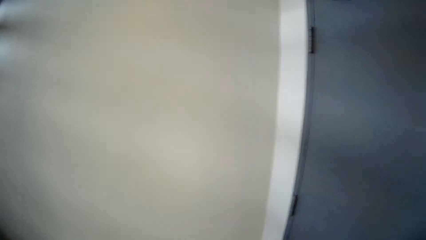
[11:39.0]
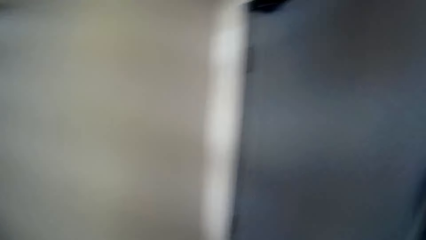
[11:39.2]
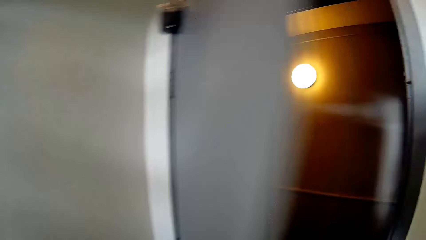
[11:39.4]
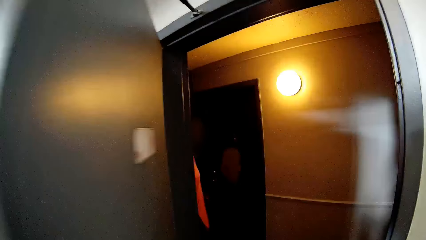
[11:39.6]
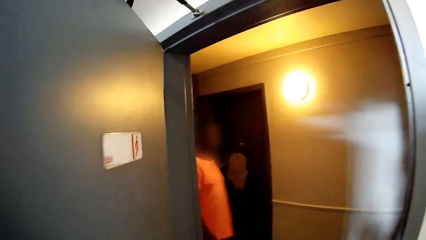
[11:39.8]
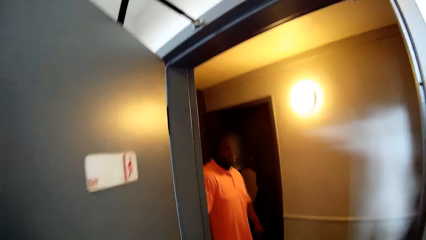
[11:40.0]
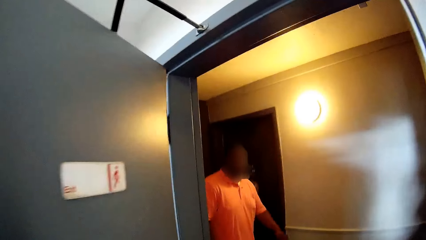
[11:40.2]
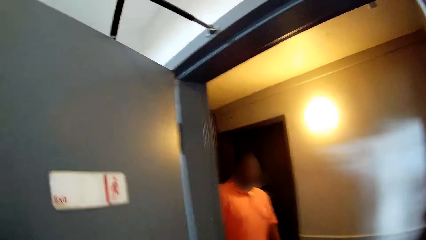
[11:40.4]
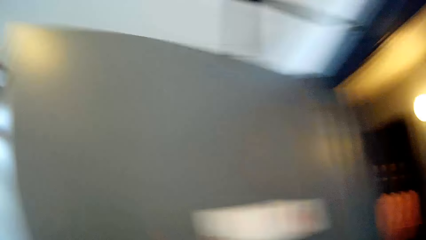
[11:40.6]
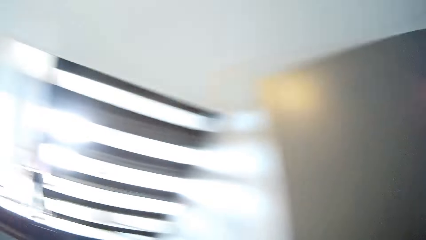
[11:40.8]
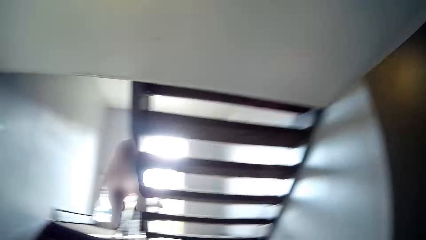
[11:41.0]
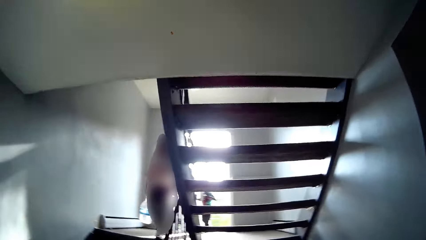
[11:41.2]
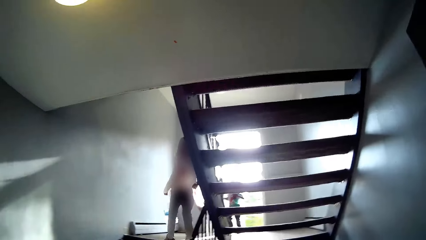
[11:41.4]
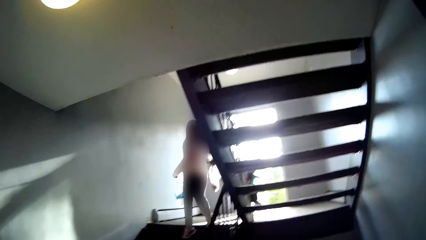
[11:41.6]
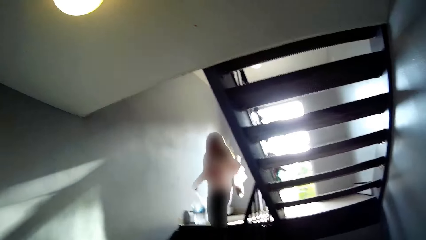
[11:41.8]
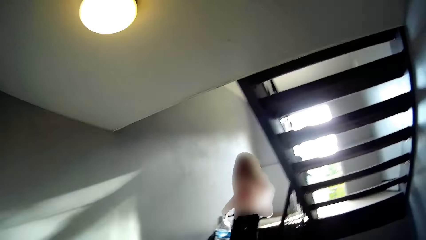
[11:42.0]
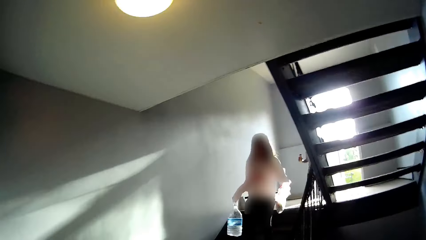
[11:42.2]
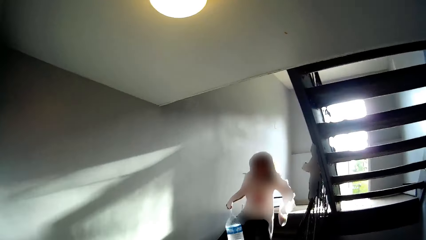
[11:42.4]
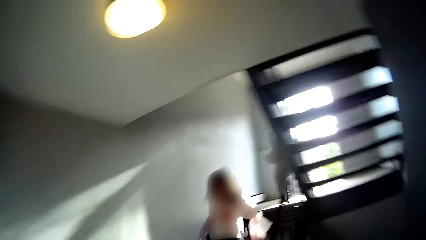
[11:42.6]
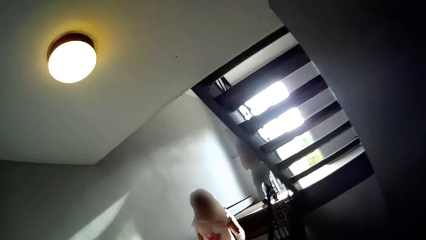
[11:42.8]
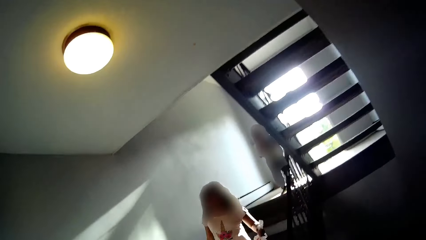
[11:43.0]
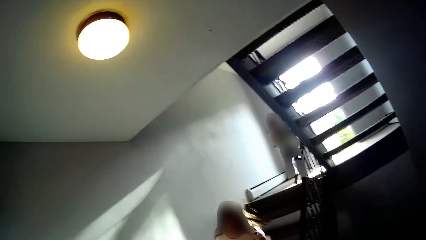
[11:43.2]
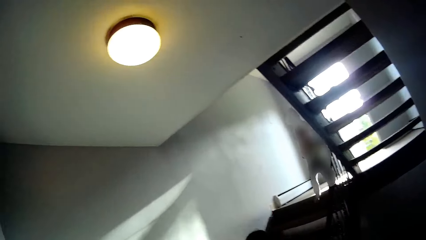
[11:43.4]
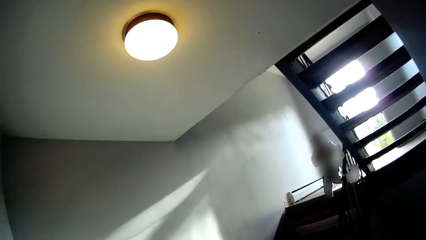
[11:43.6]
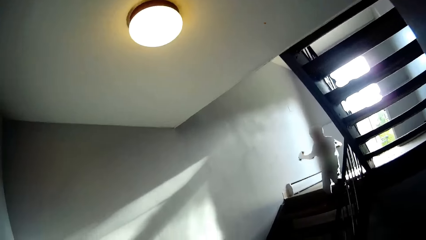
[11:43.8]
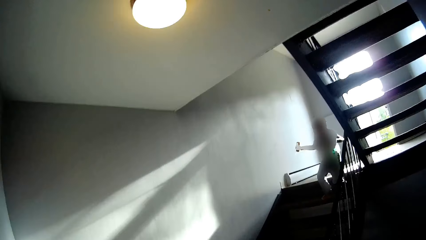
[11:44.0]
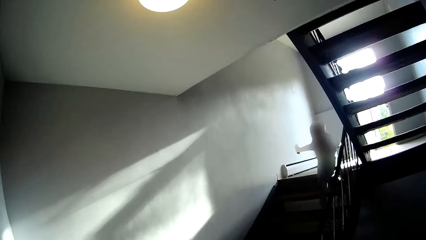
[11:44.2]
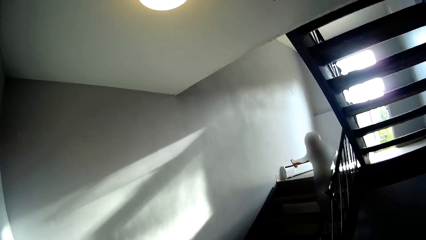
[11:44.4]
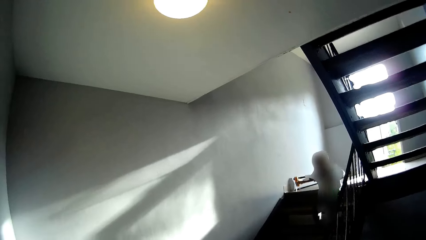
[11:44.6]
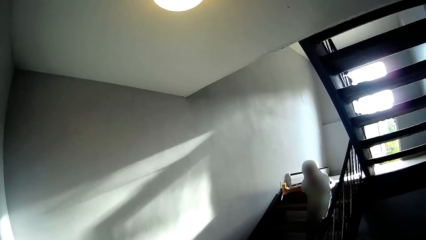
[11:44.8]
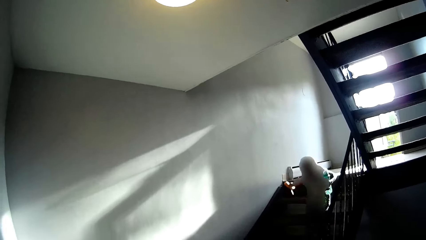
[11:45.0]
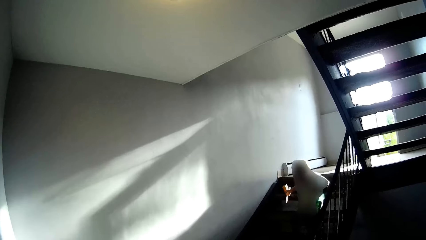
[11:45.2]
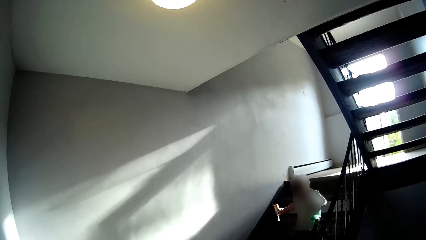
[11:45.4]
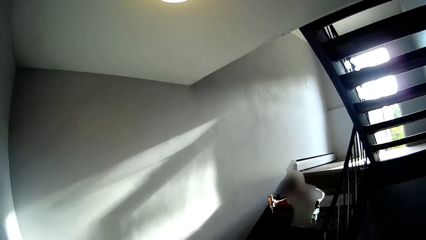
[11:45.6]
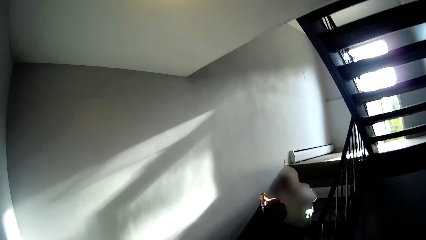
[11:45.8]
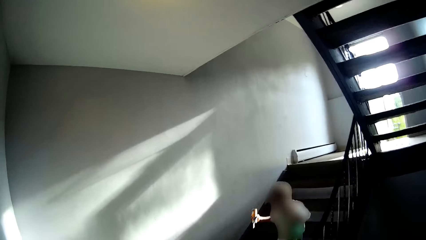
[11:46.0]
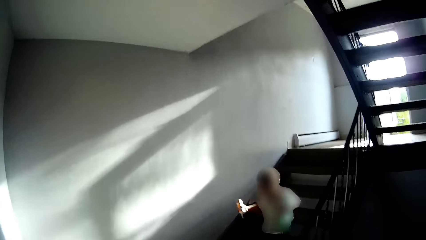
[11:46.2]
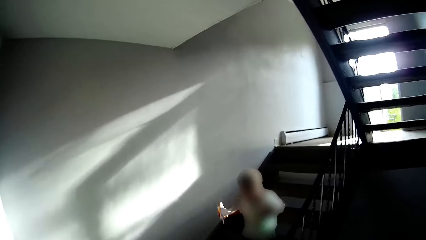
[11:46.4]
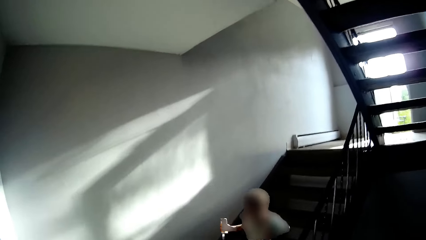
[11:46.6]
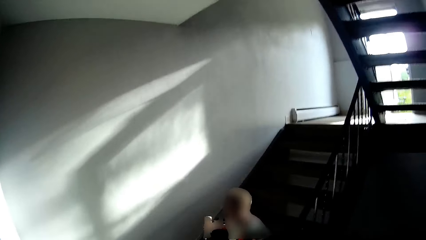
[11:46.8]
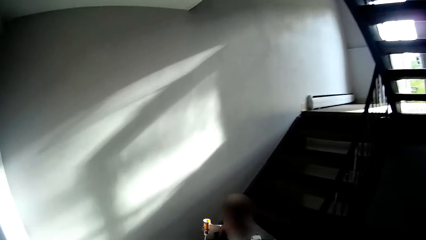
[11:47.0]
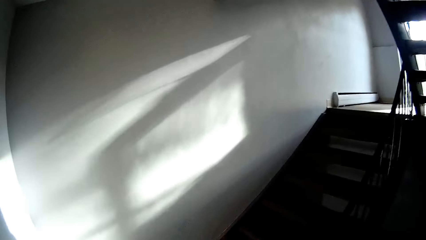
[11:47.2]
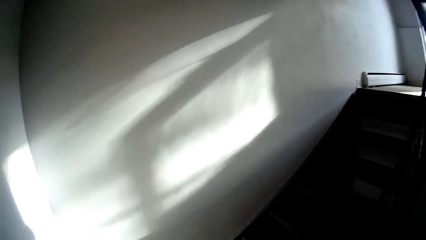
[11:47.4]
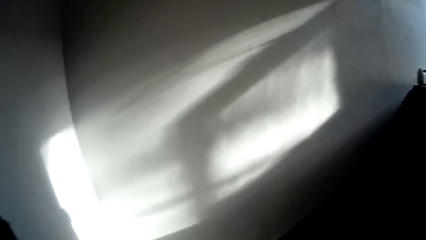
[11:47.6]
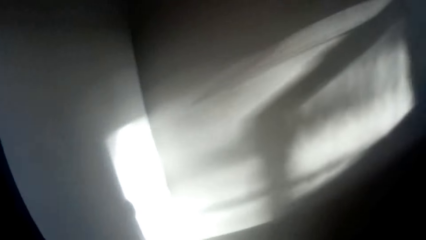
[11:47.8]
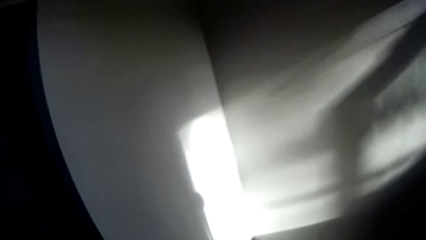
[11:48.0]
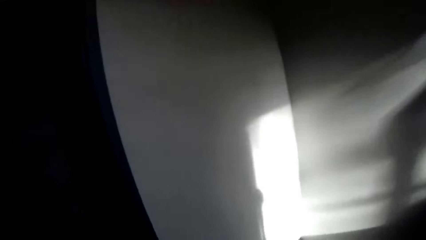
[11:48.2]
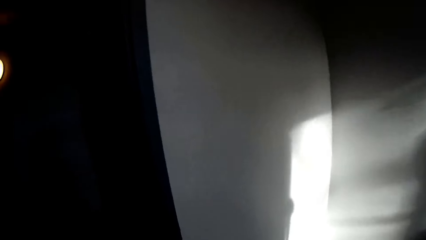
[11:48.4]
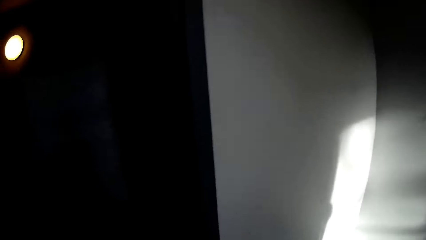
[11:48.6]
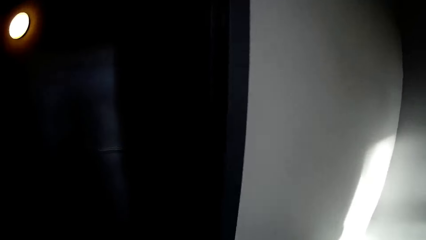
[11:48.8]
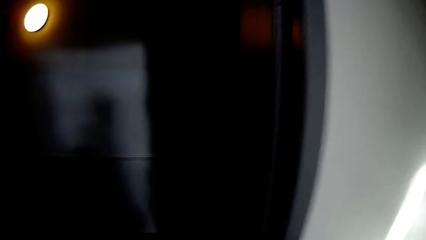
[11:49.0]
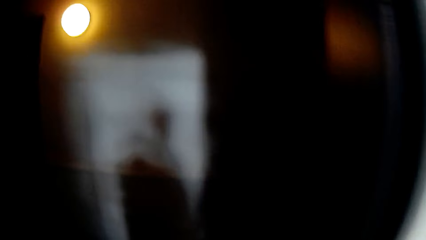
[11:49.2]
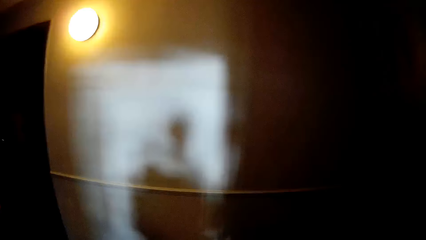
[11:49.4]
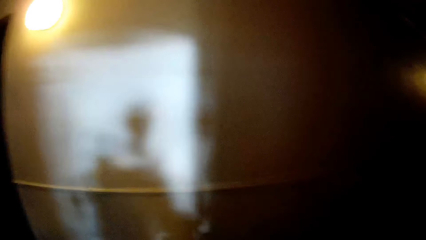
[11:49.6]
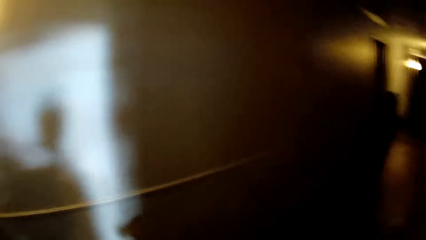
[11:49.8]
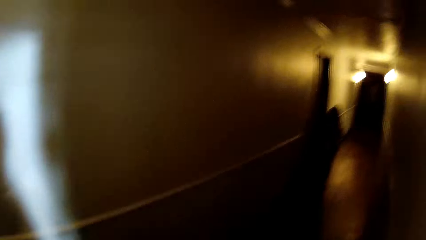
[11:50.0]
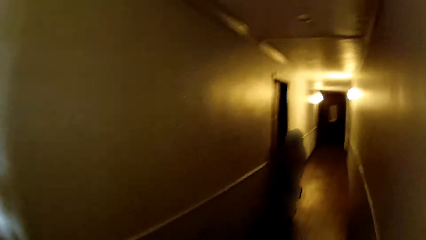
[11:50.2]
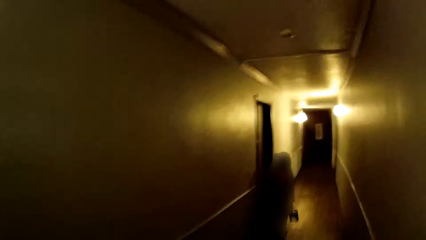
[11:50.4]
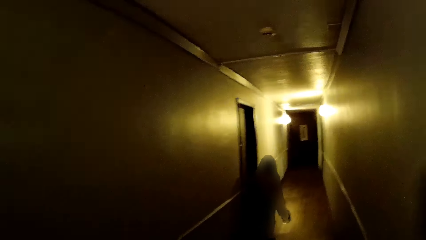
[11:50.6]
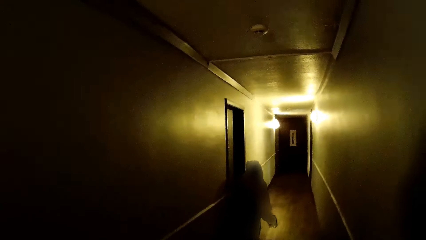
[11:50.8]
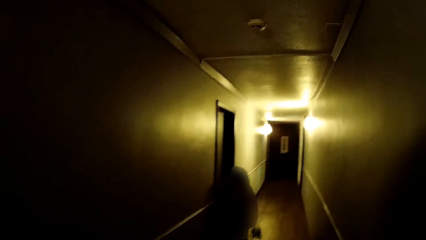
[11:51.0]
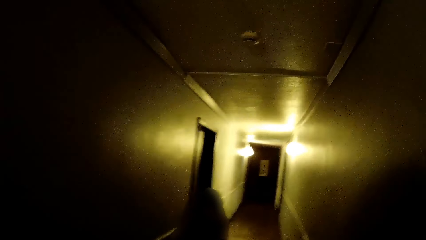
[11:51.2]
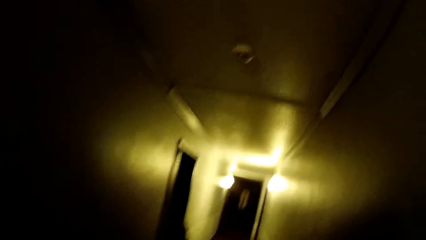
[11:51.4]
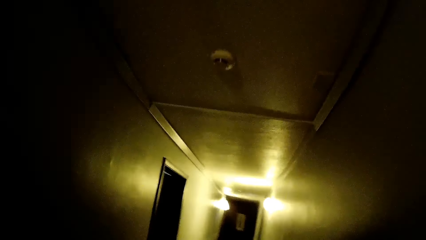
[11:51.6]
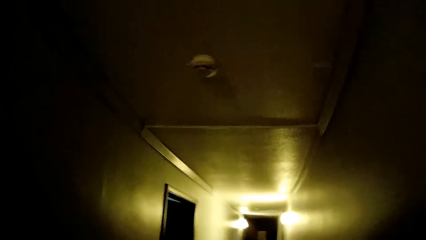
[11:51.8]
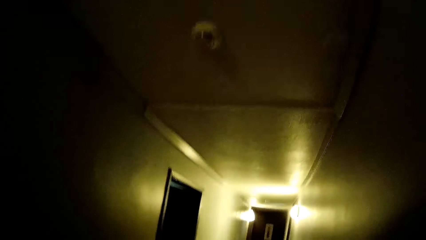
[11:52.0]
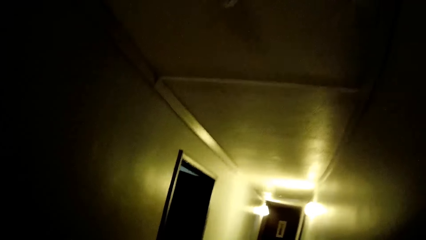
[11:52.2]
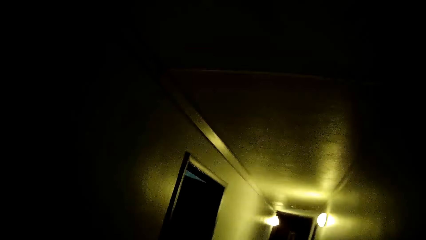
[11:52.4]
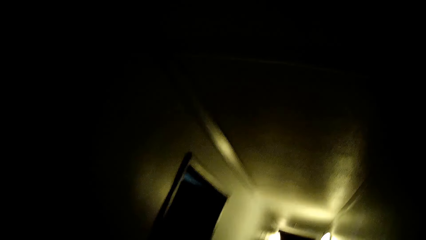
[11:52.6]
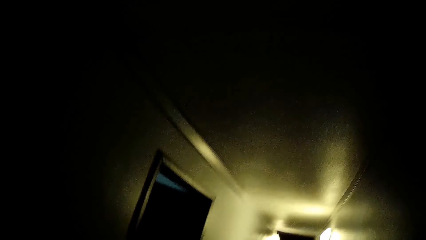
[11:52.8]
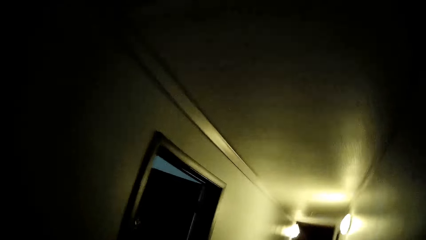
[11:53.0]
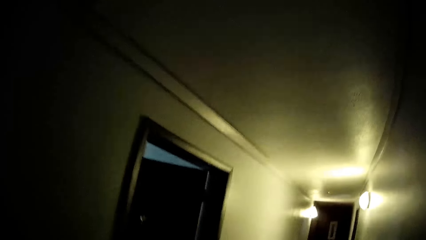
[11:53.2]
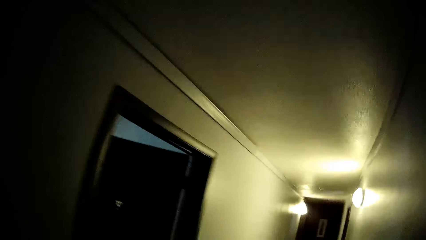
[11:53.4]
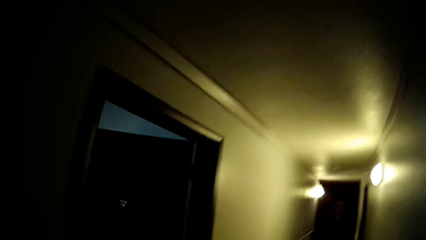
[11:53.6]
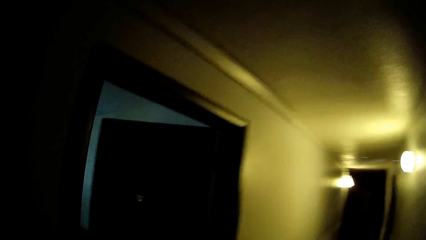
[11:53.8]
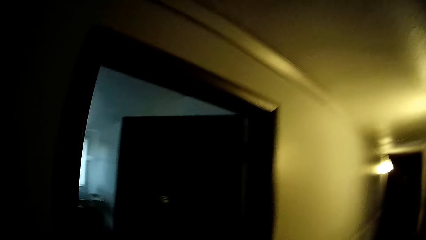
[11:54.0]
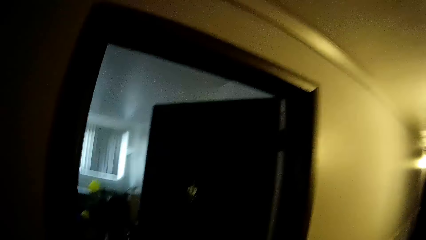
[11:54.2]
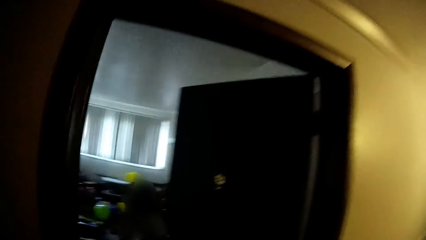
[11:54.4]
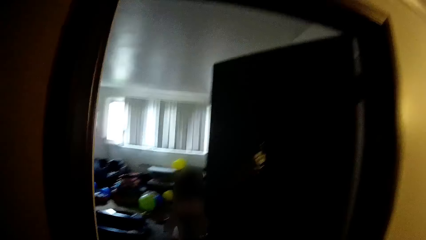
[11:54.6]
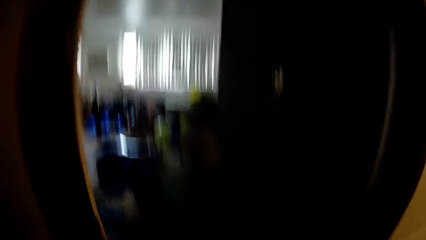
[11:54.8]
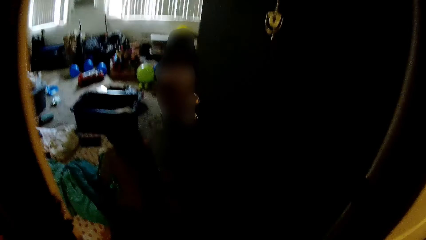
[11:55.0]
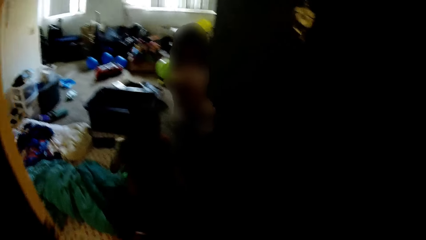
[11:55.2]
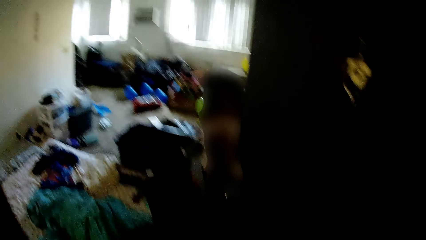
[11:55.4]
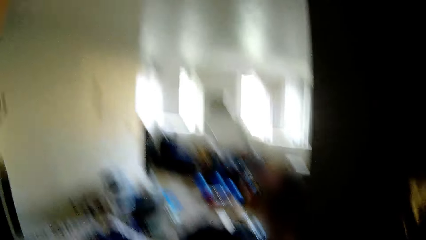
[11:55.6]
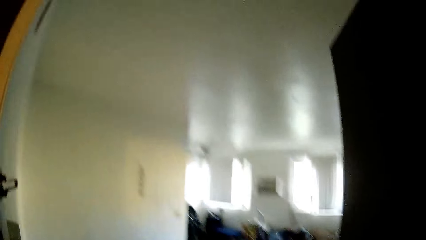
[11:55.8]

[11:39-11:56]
The camera wearer opens a door with her right hand. She interacts with the girl. She walks round the room. She walks into a sitting room.
